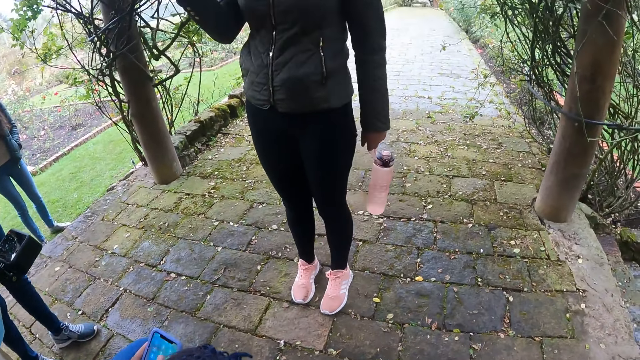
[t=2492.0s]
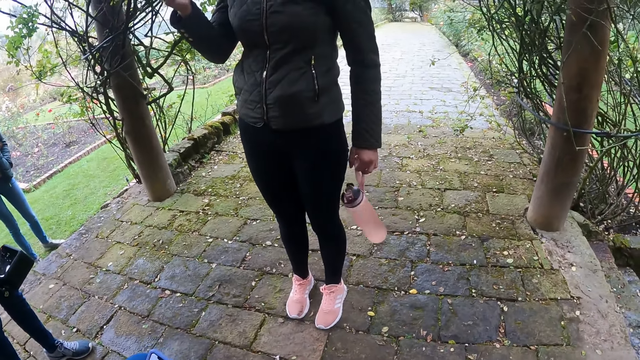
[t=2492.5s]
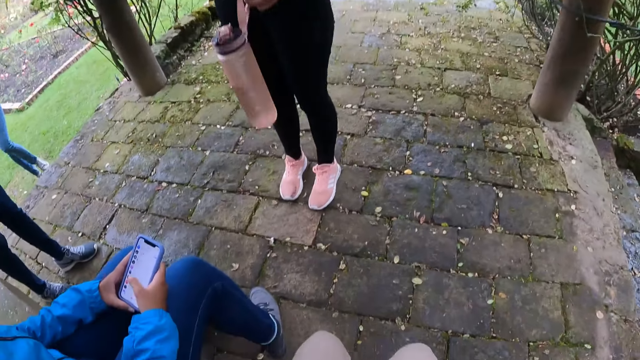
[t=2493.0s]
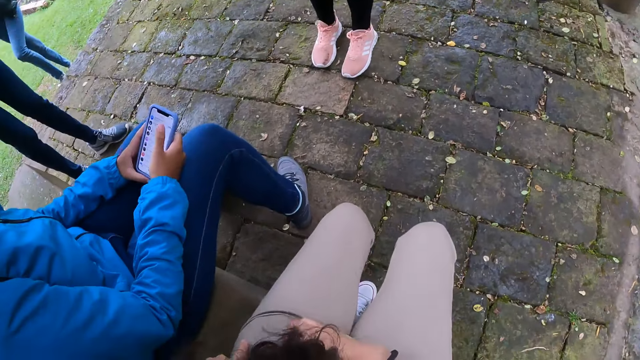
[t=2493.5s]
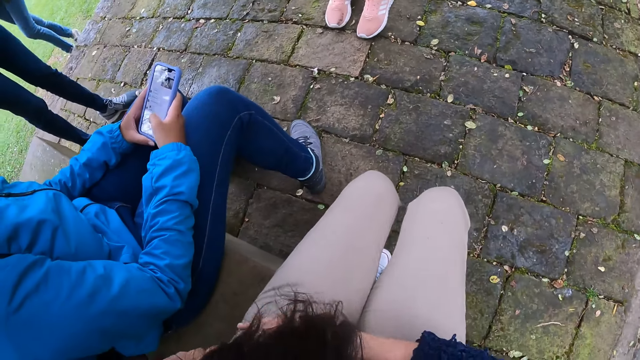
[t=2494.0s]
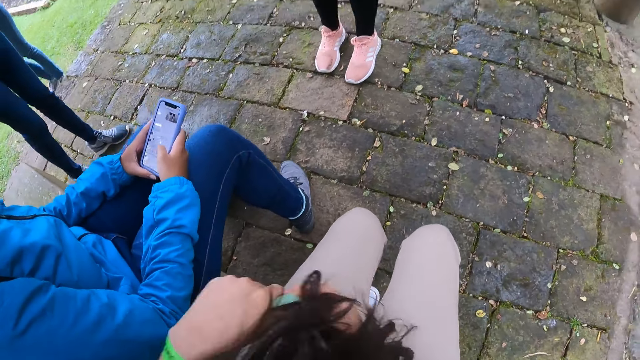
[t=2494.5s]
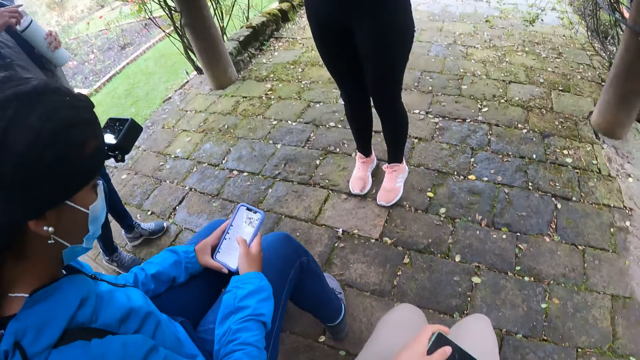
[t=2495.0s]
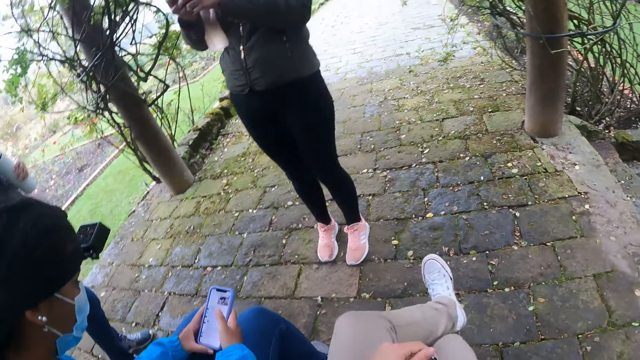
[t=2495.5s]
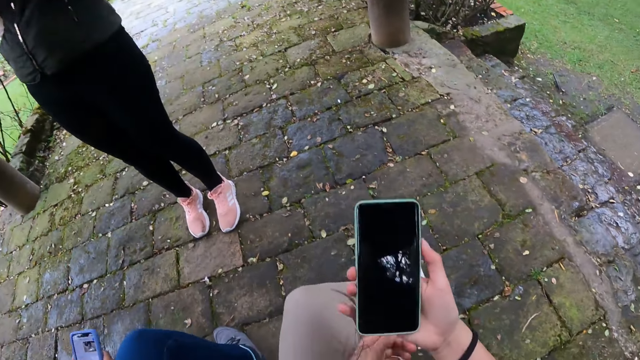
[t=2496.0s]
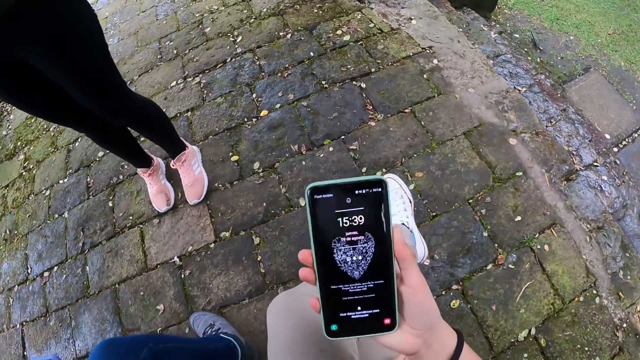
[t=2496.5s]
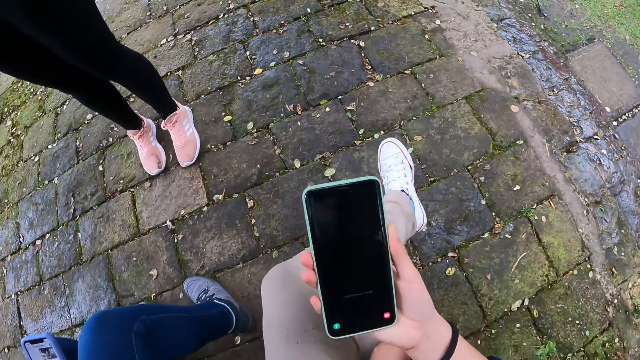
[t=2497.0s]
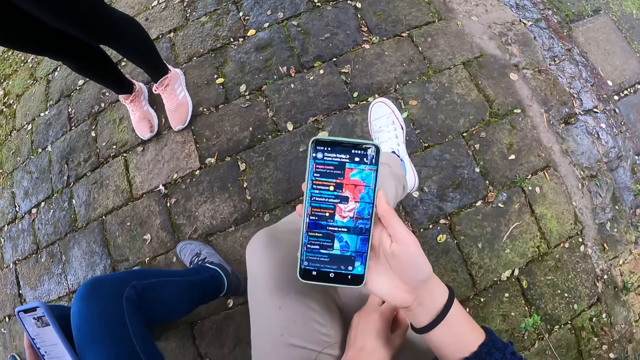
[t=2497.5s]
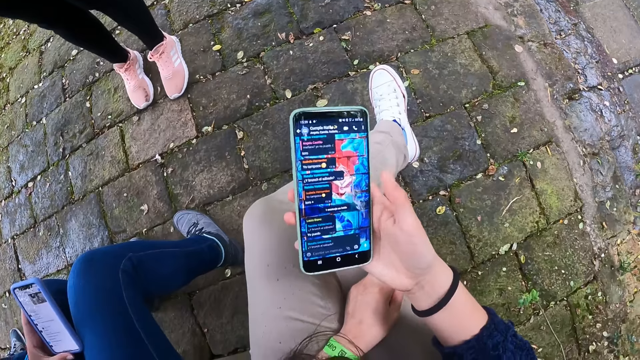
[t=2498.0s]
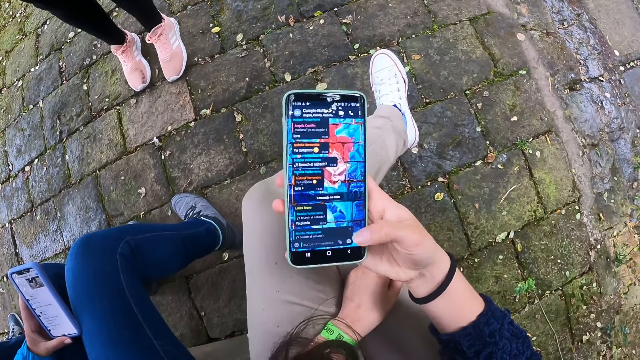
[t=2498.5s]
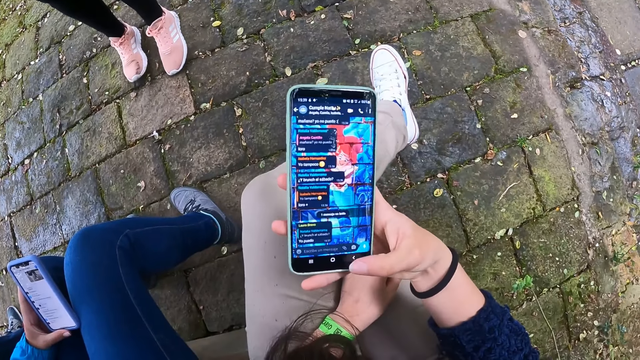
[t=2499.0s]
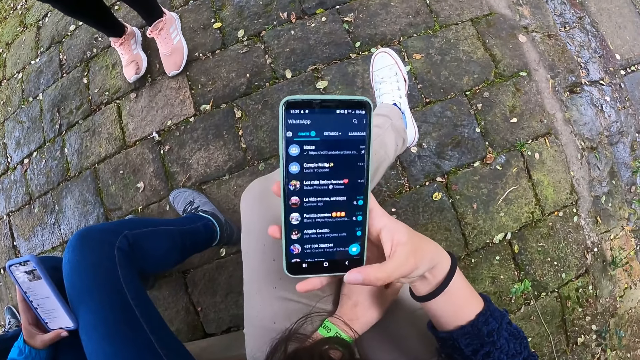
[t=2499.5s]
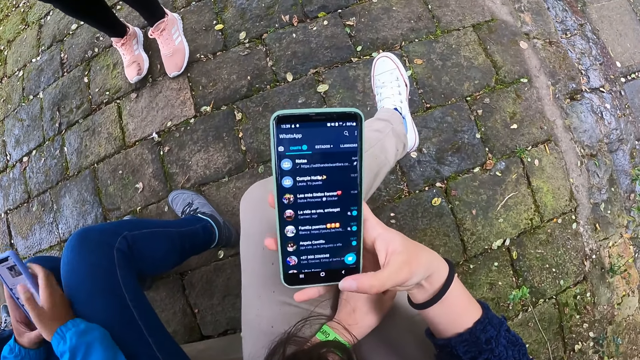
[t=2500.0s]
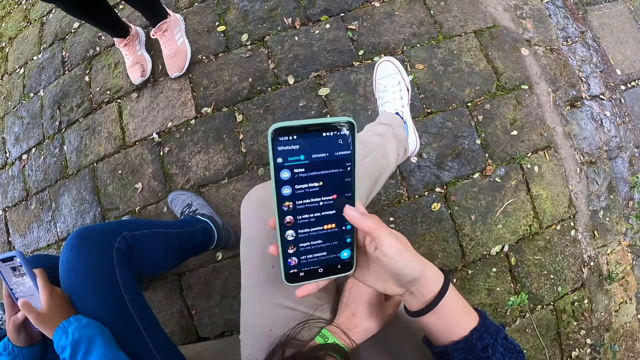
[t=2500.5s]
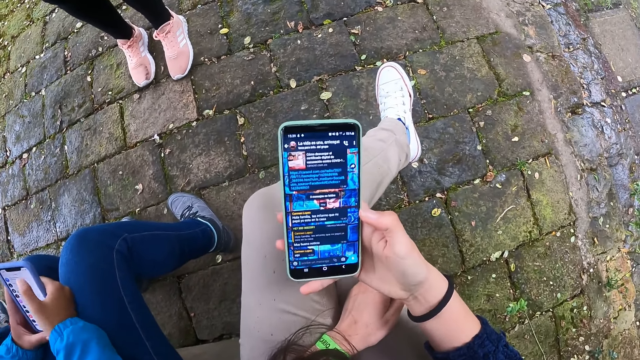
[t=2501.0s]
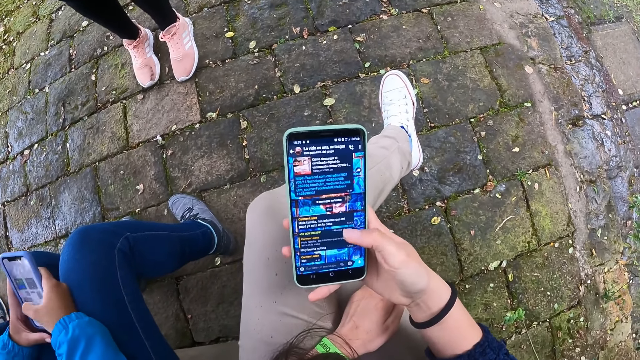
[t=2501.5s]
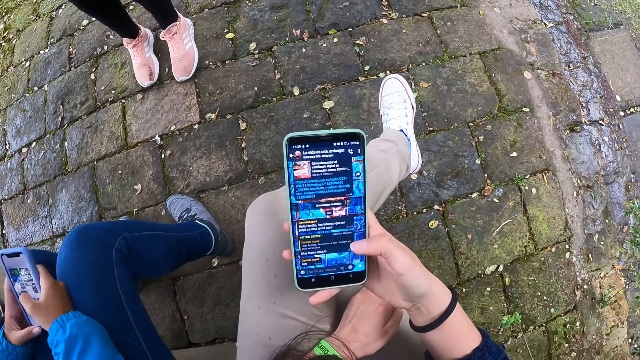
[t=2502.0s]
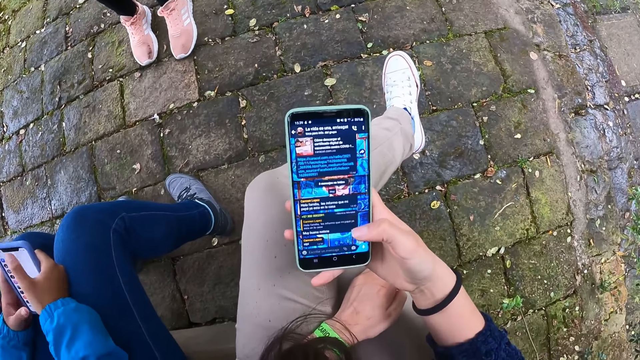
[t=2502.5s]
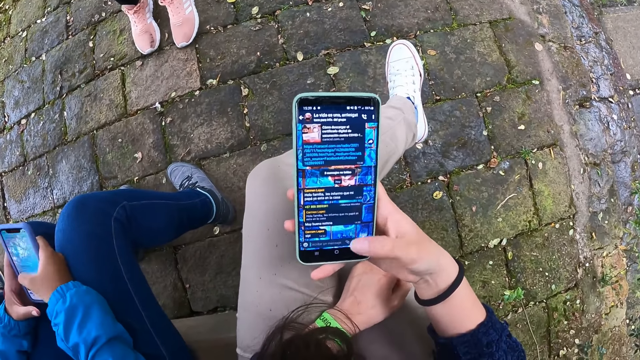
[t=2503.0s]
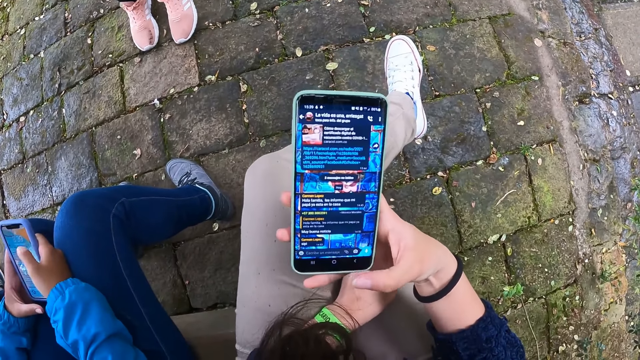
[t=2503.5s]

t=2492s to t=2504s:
The camera wearer takes a phone from her jacket pocket with both hands. She crosses her left leg on her right leg. She operates the phone with her right hand. She looks at the phone. She scrolls the phone.

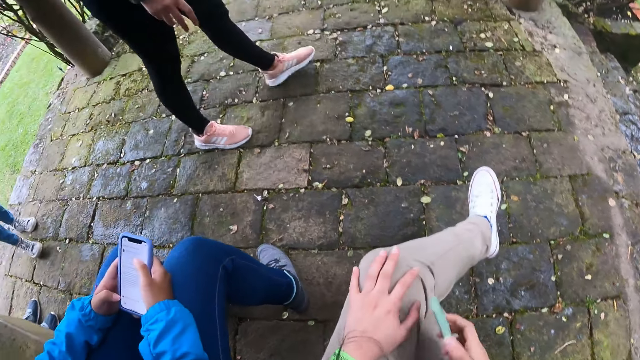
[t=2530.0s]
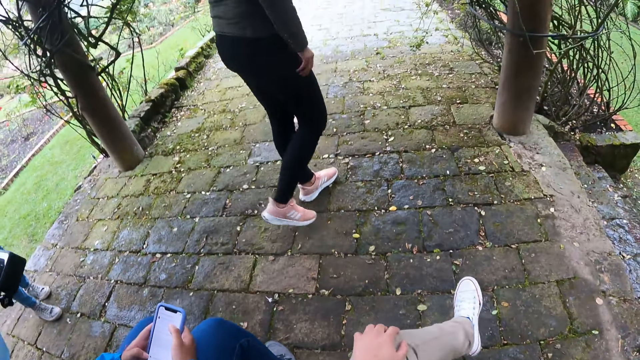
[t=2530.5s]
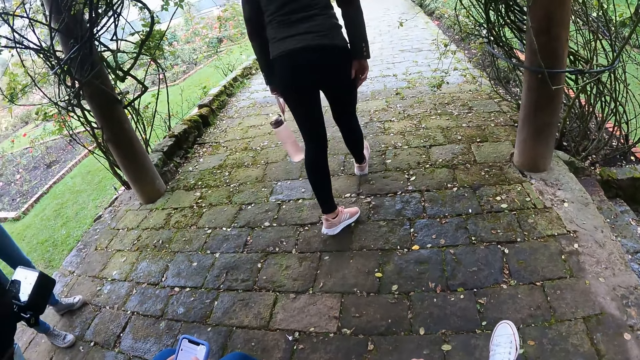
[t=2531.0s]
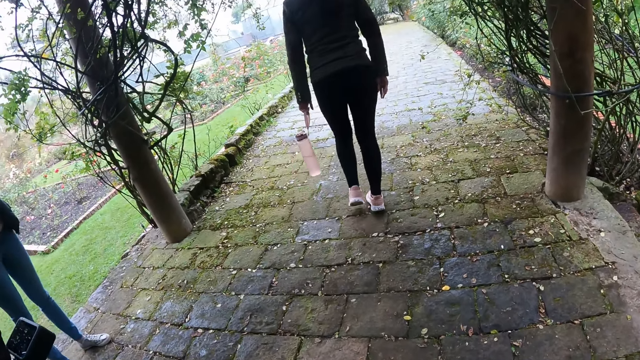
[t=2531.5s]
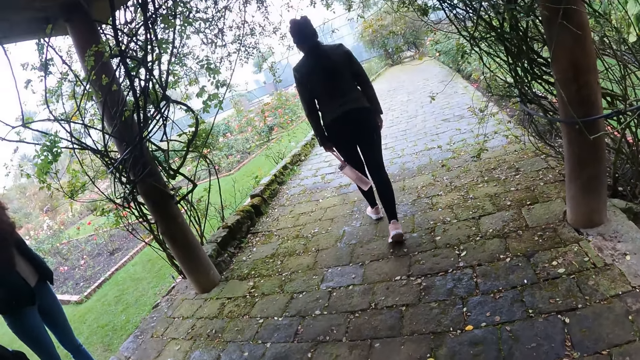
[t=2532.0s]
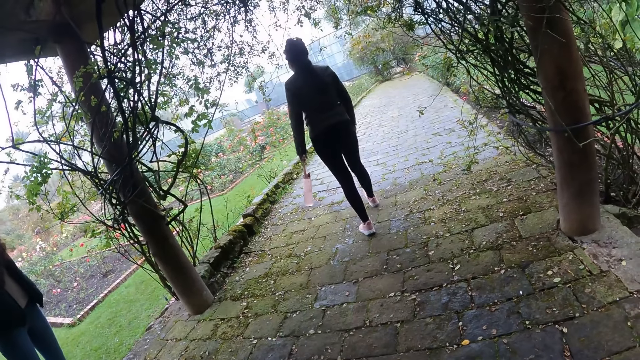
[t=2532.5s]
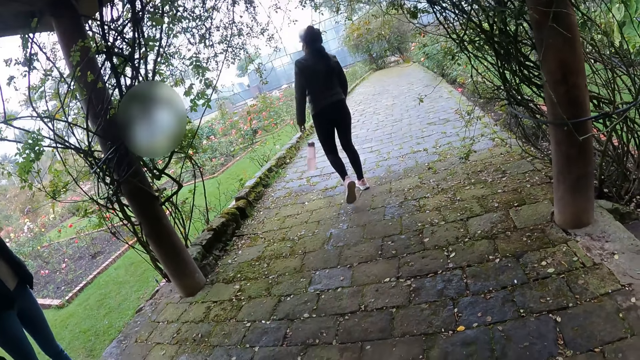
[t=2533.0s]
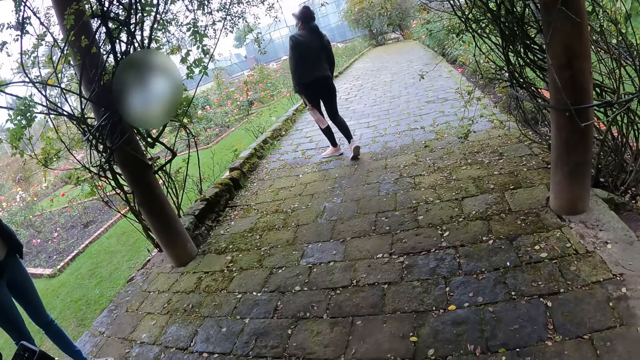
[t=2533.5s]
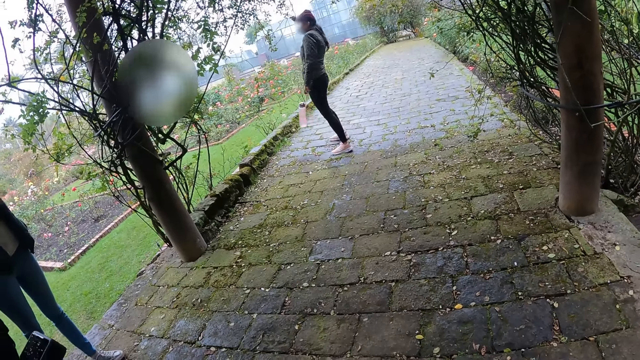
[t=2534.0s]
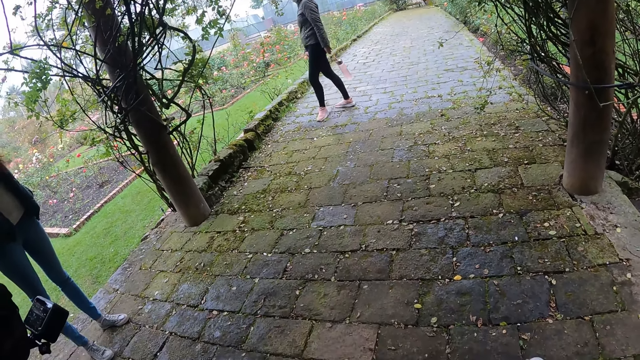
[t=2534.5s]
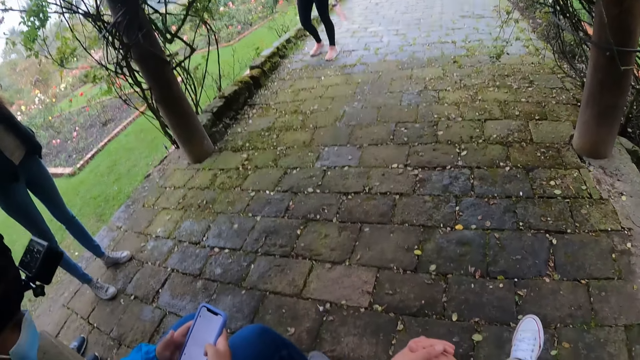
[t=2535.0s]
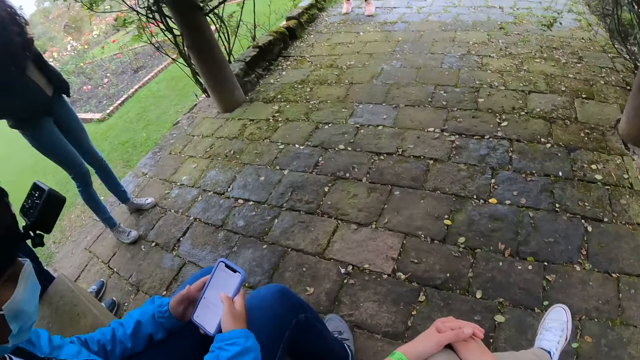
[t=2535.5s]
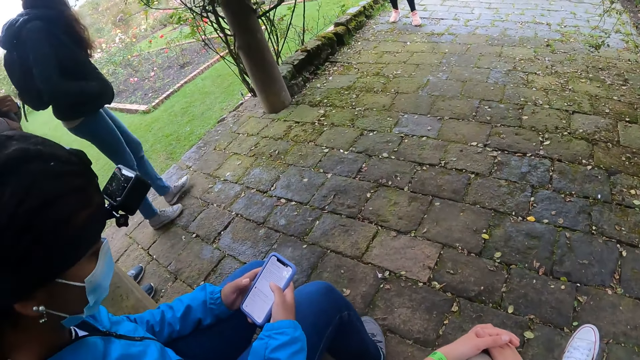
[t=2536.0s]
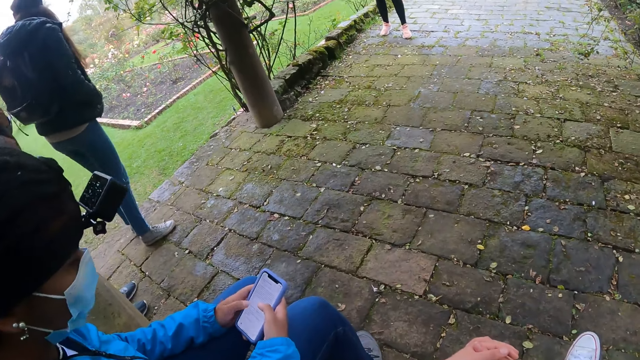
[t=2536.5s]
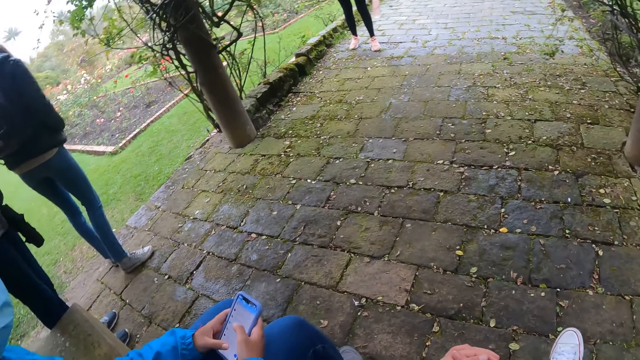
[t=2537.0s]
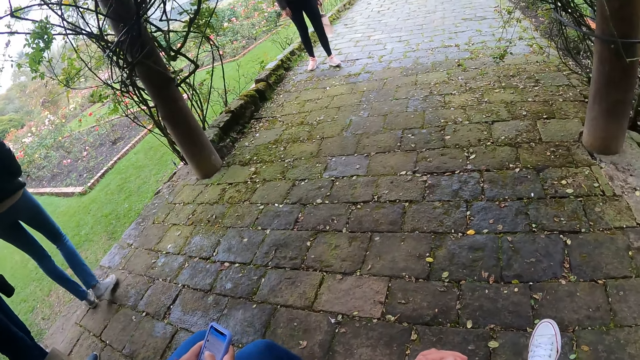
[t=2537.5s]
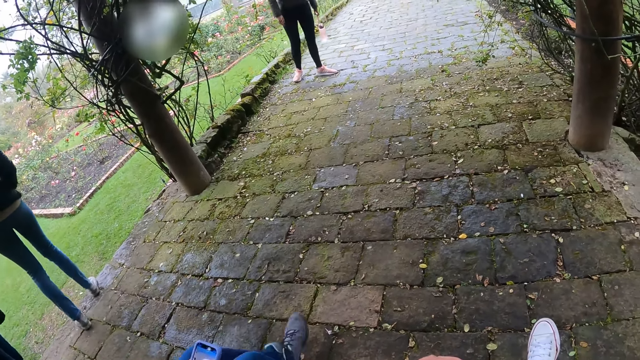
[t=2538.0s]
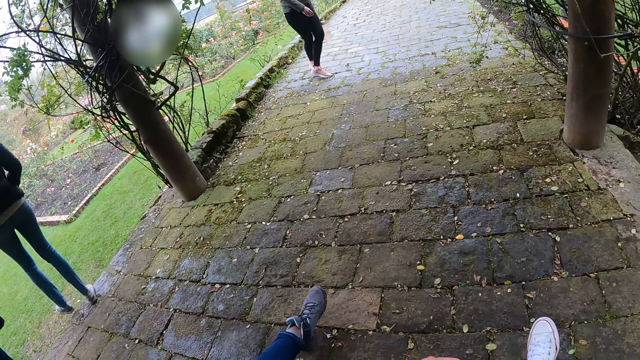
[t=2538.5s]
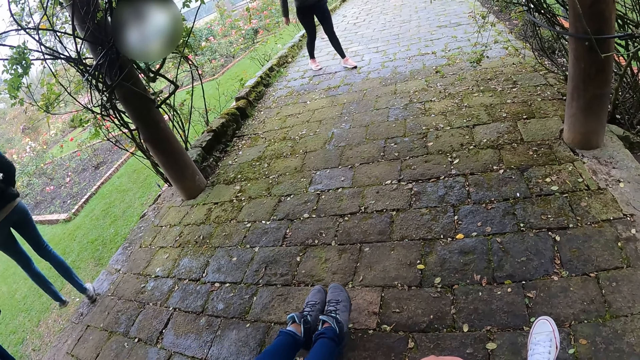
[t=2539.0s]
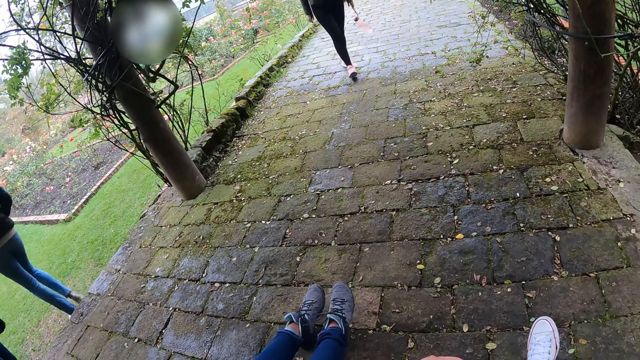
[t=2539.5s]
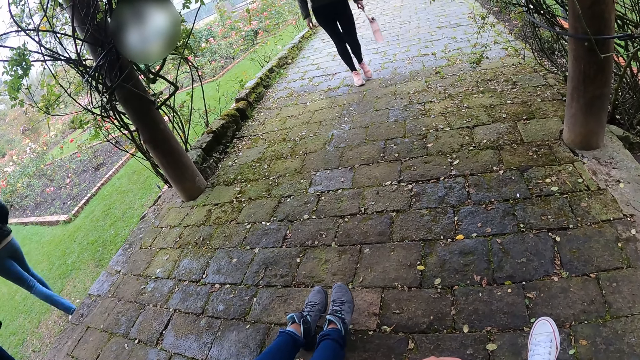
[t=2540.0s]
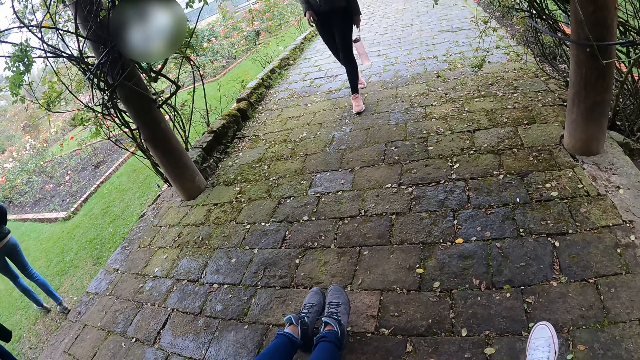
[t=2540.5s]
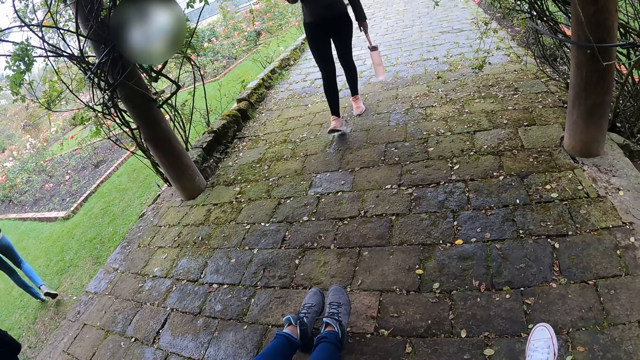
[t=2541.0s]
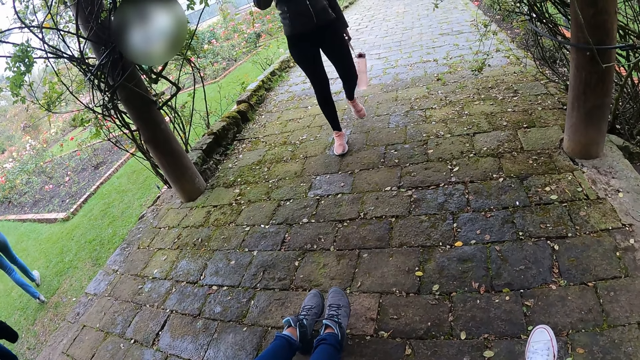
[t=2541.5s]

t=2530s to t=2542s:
The camera wearer looks around.
